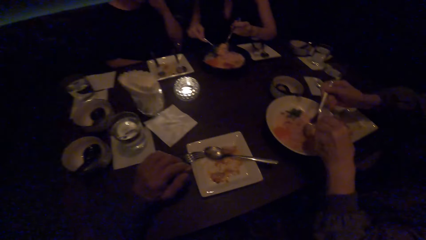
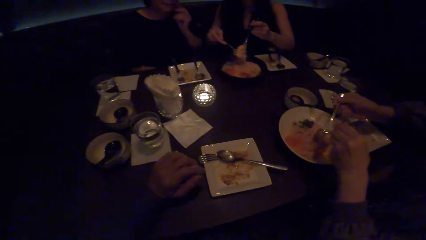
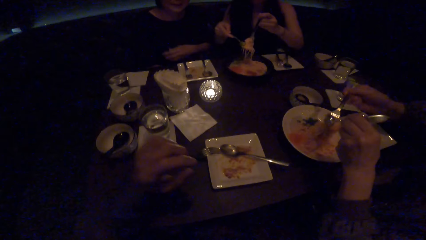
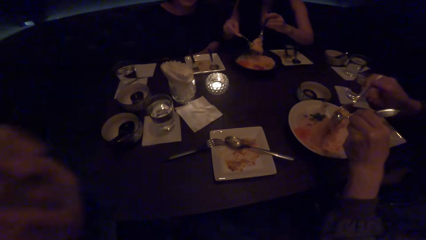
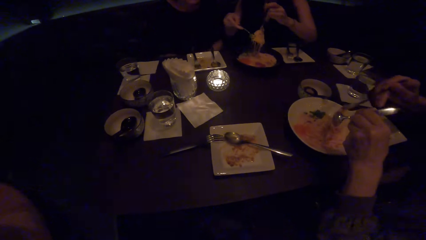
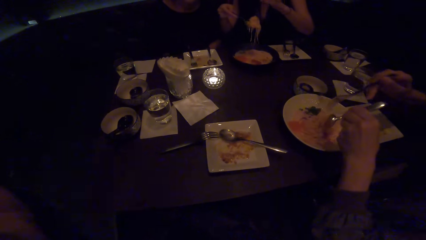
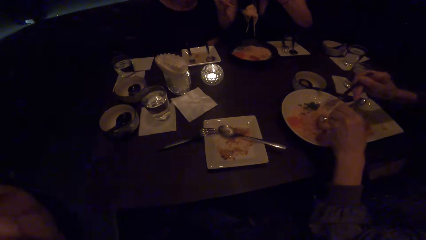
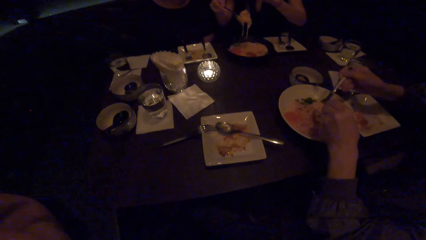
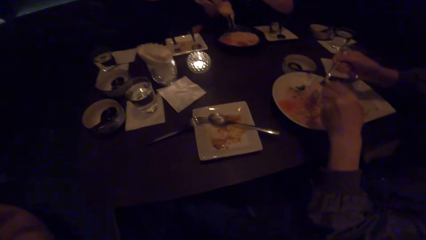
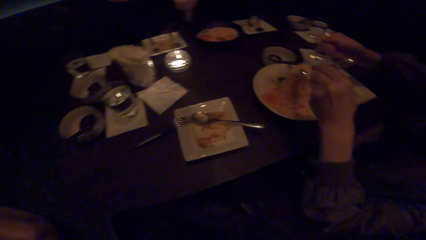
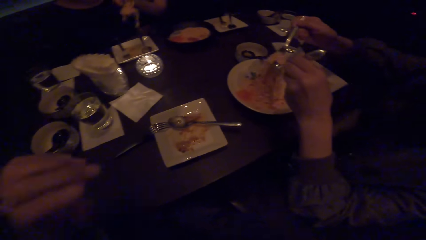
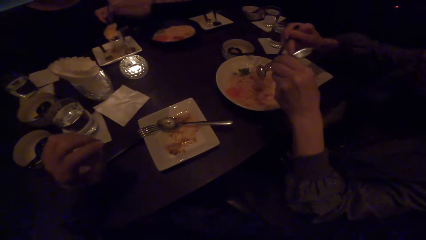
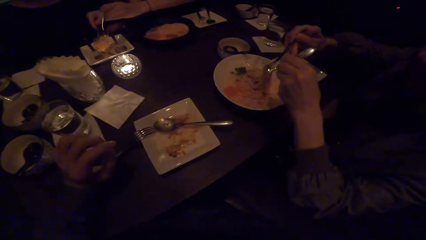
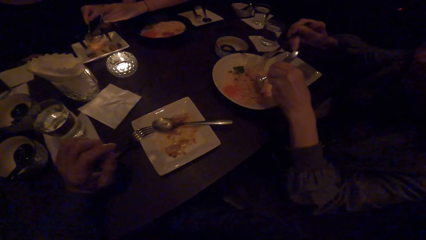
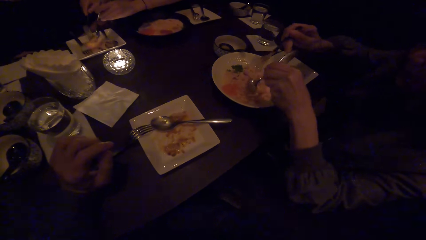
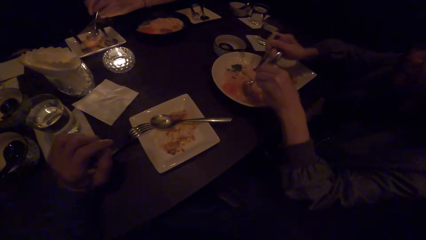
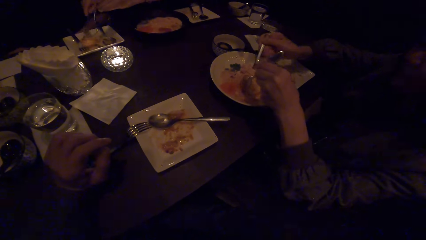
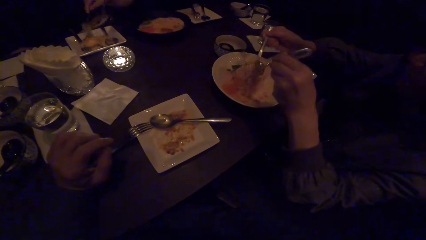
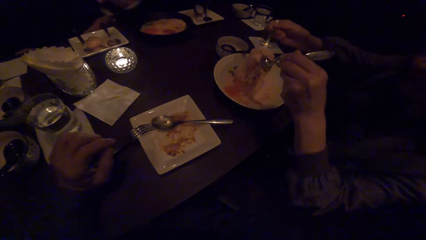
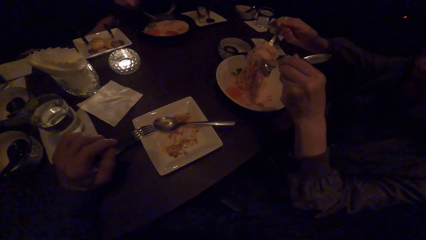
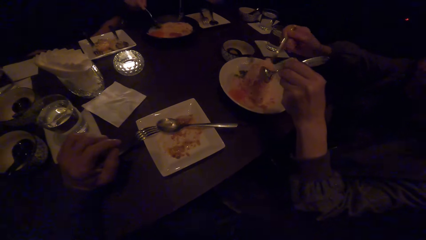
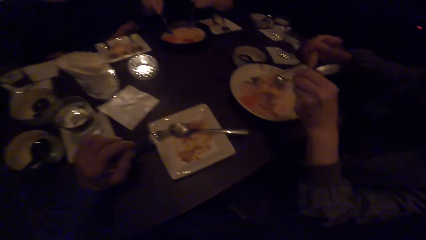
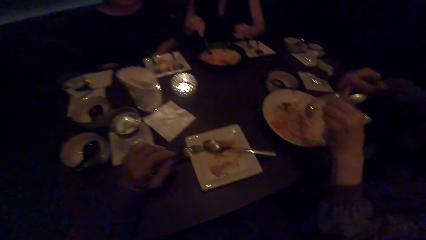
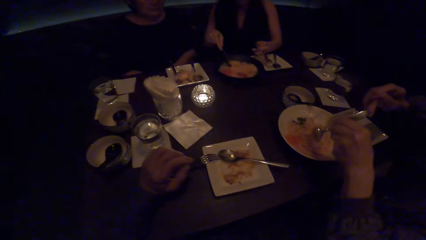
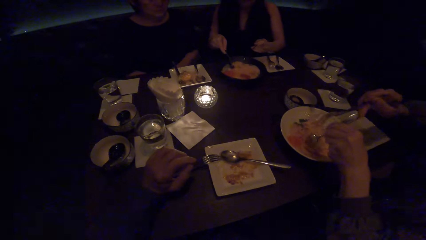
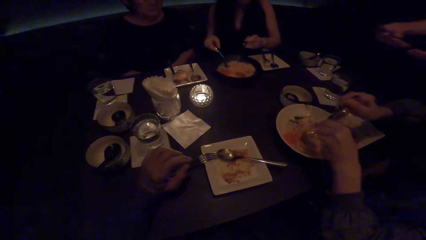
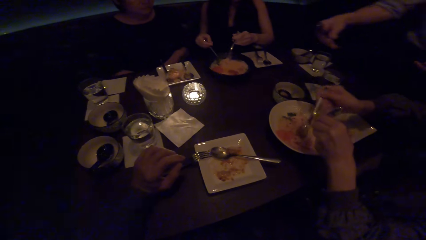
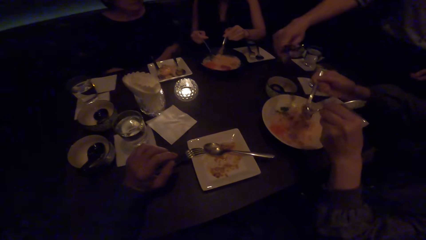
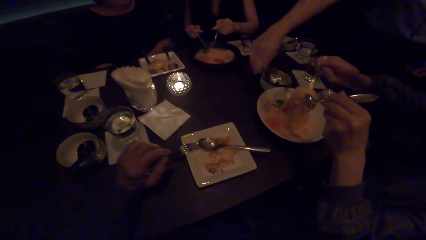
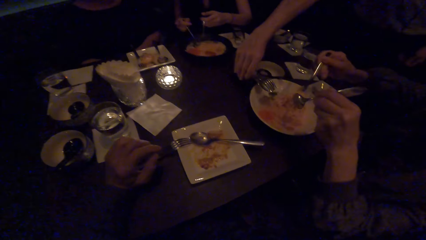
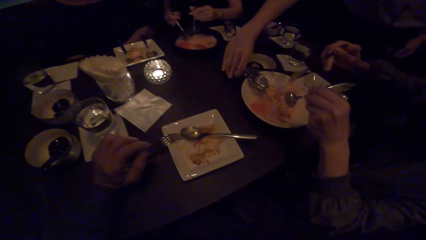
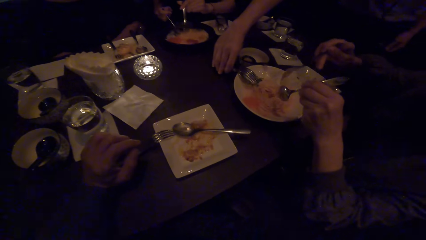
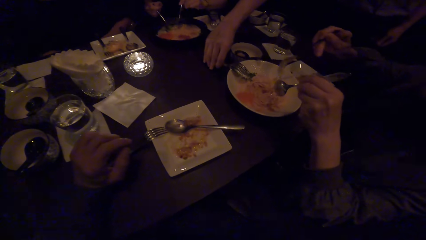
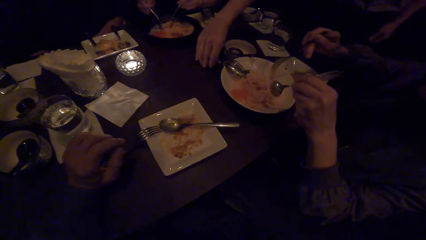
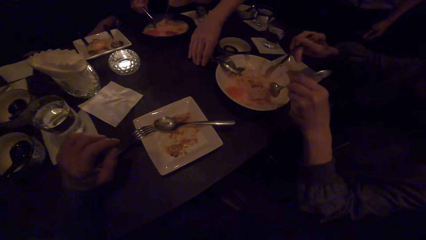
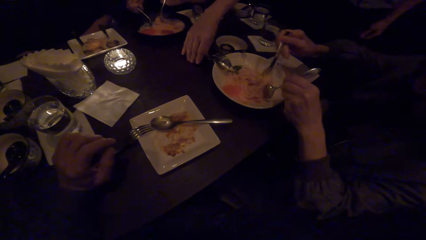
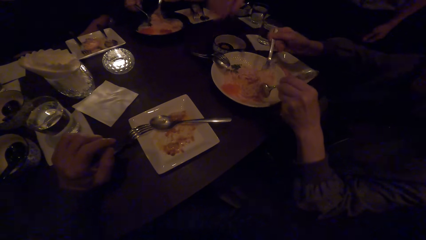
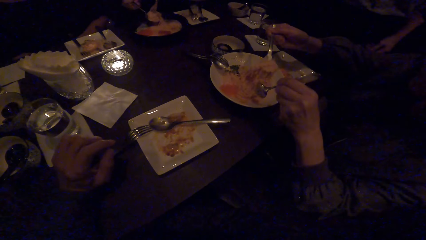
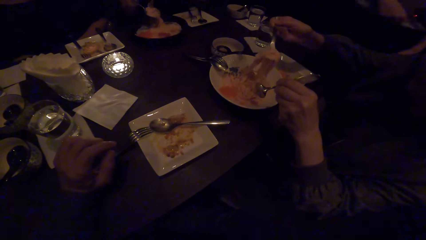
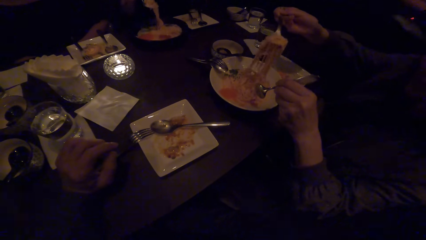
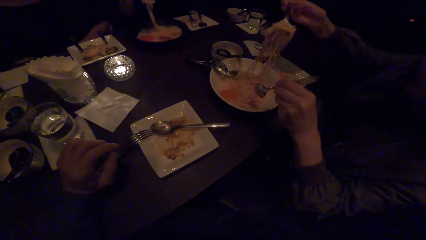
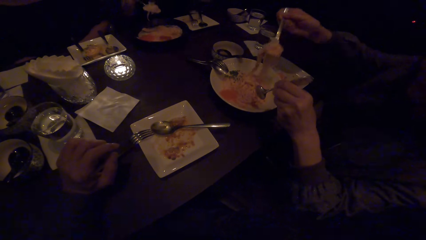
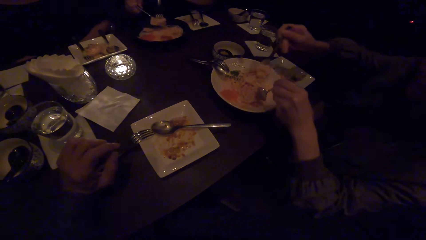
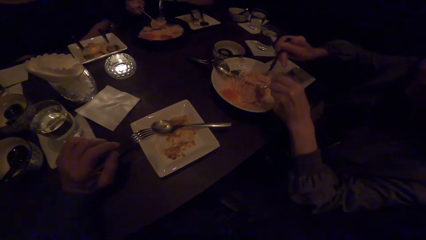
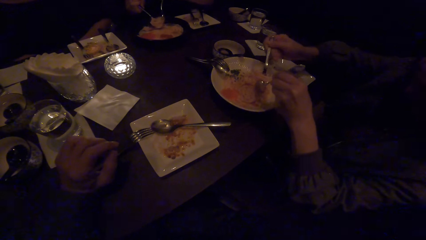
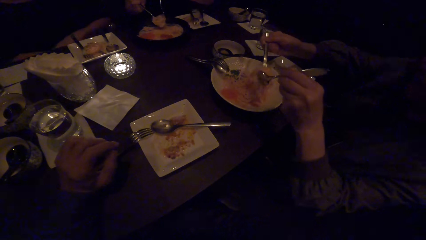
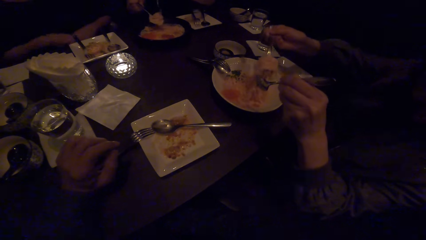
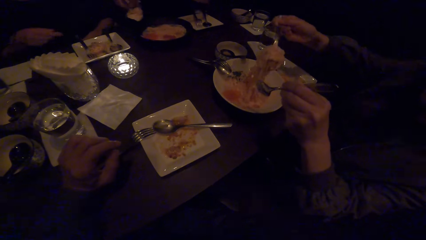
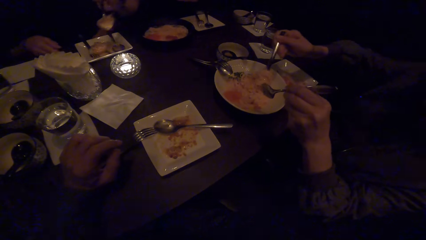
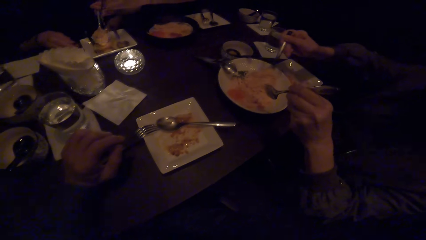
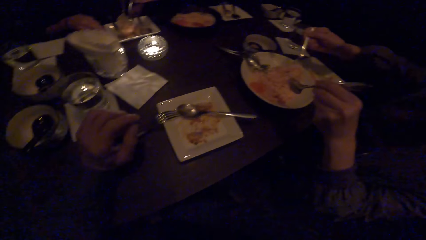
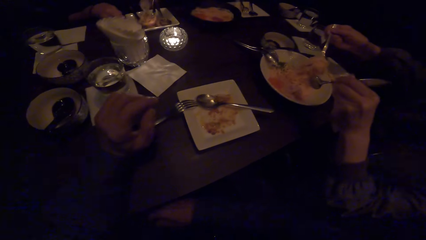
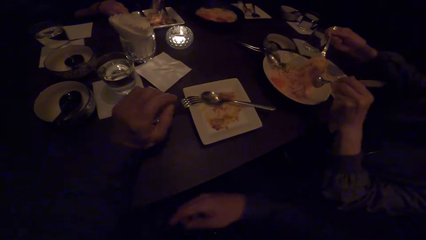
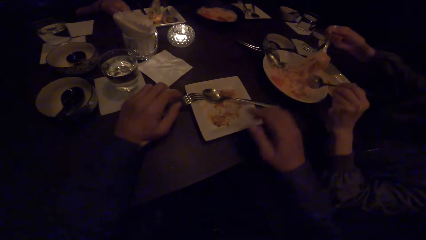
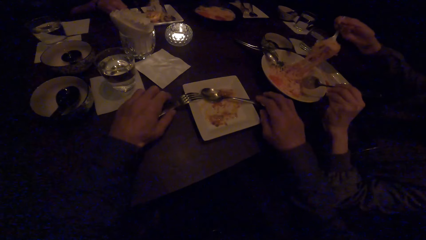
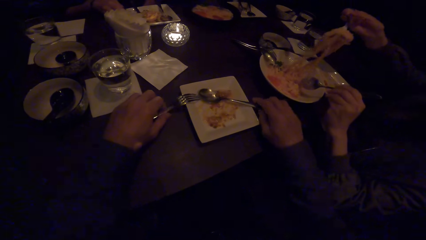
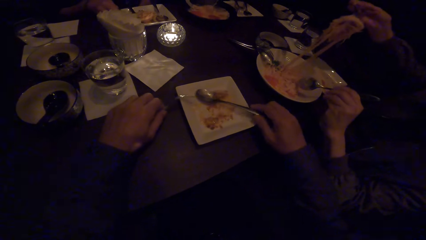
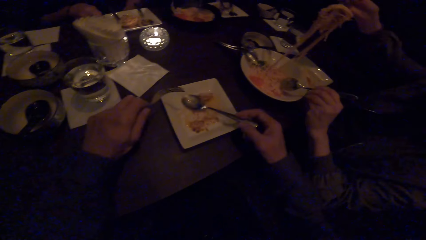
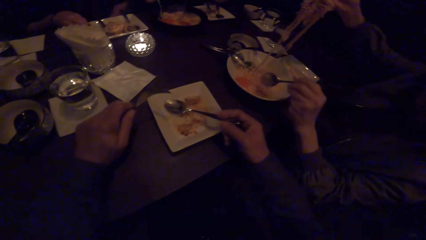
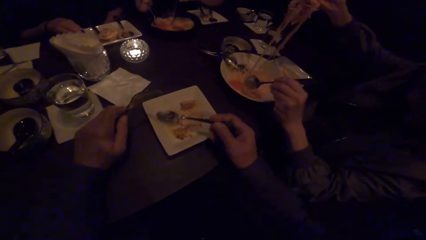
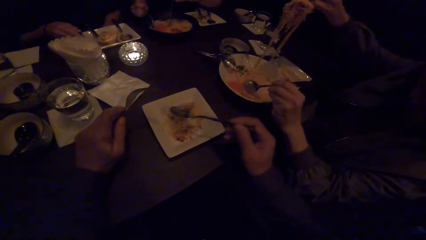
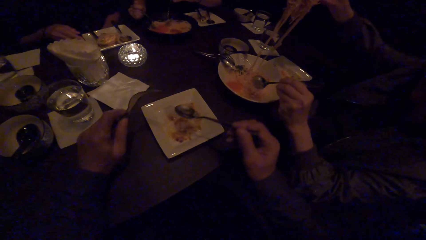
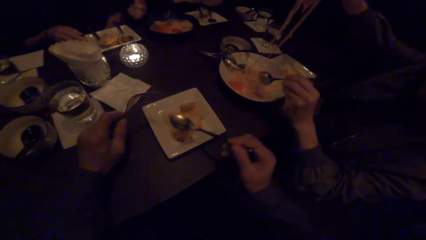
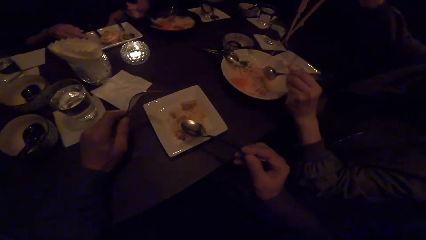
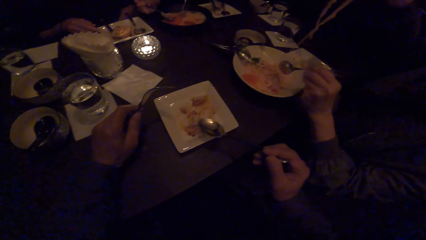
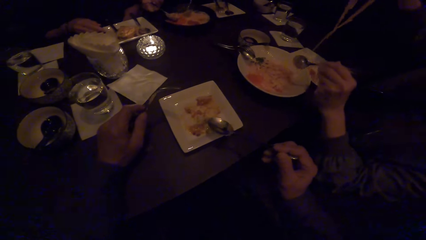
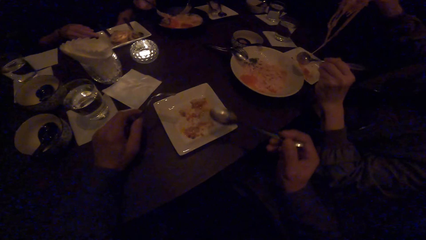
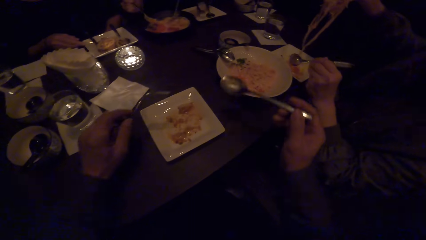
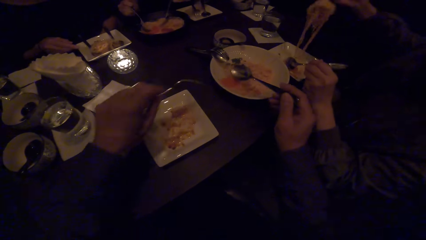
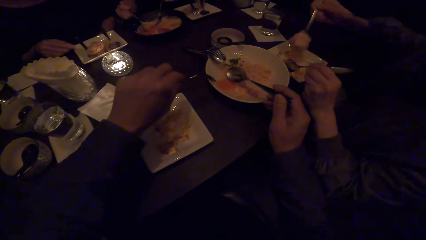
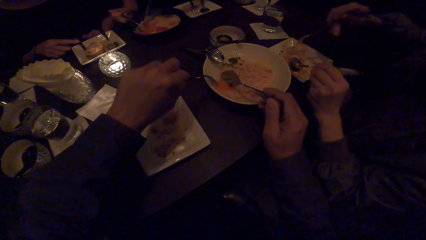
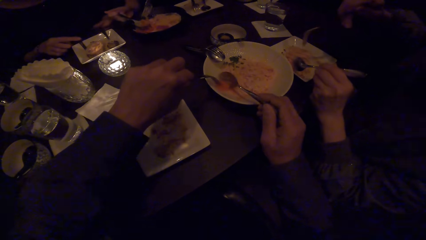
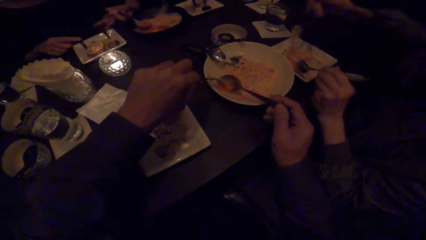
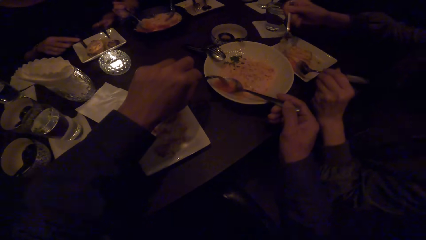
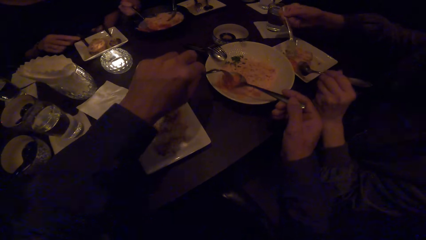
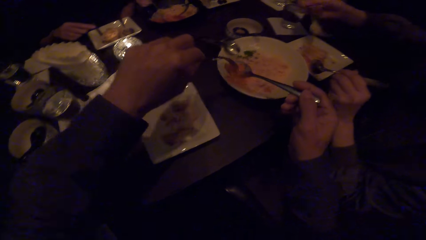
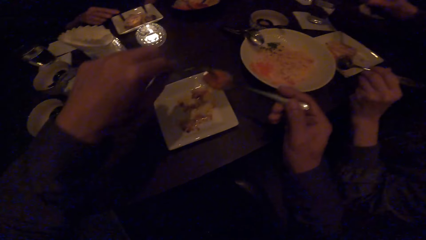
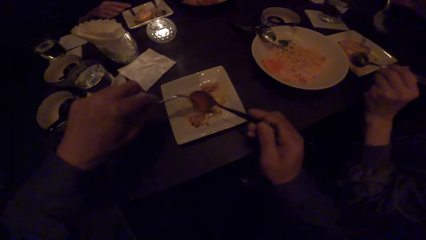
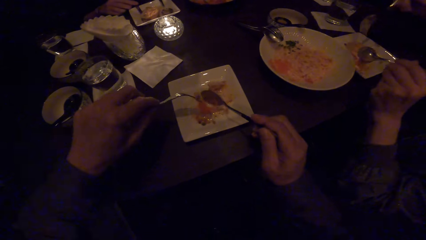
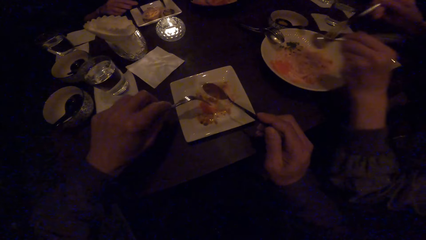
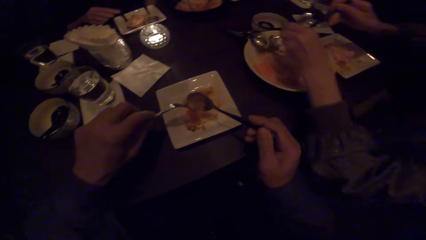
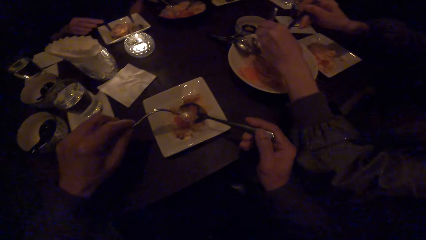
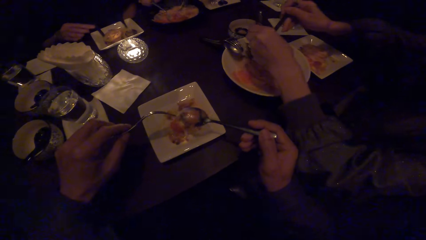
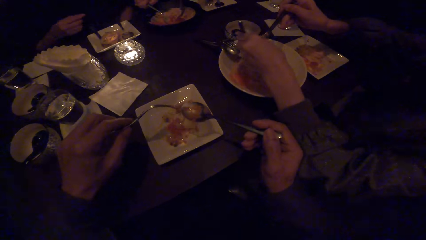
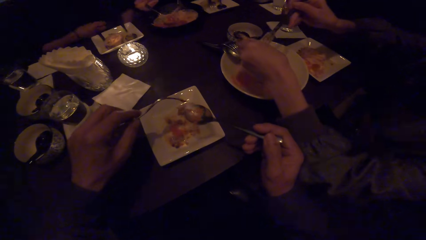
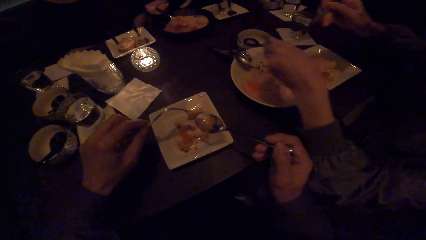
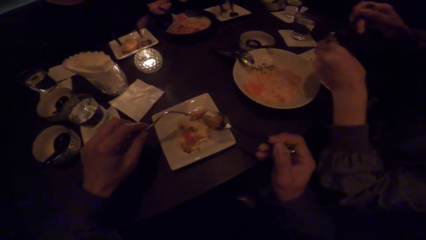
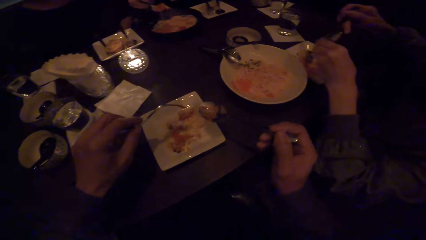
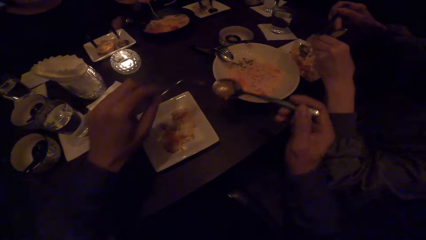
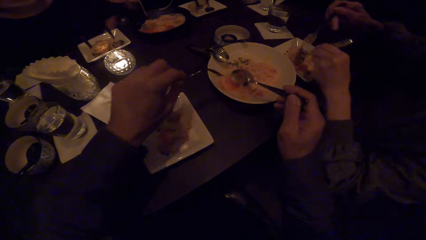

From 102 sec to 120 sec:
The camera wearer looks at the colleagues, touches the camera with the left hand, puts the left hand on the table and looks at the colleagues. A waiter drops a spoon with his right hand. A woman converses with the camera wearer. The camera wearer picks up a spoon with the right hand. He picks up a fork with the left hand. He moves the right hand. He scoops paste from a plate. He puts the paste on his plate.
